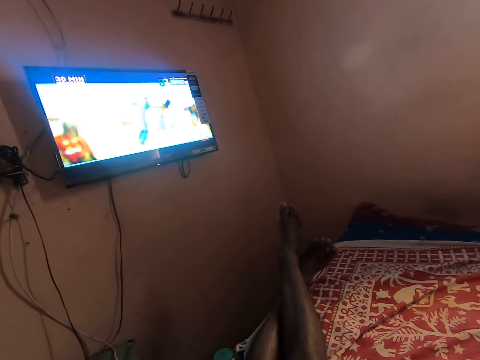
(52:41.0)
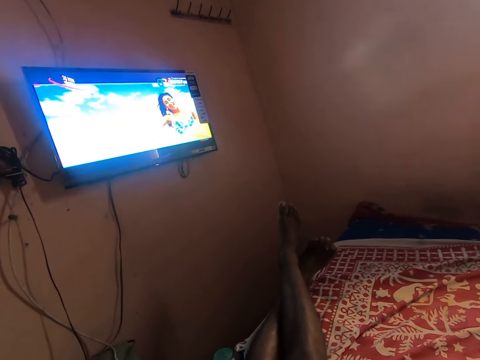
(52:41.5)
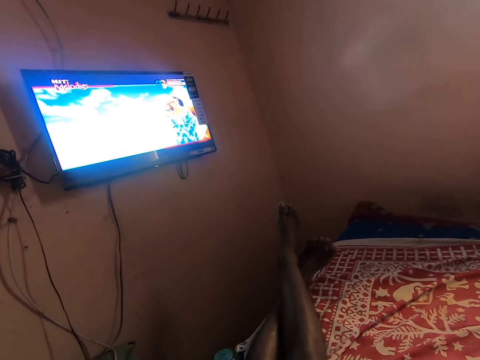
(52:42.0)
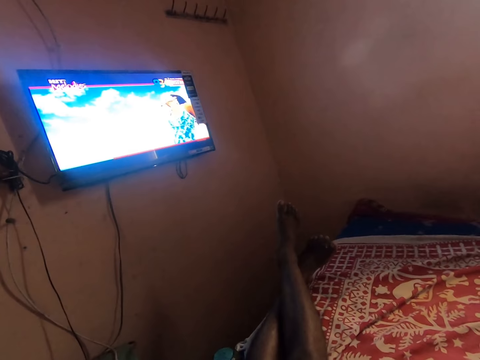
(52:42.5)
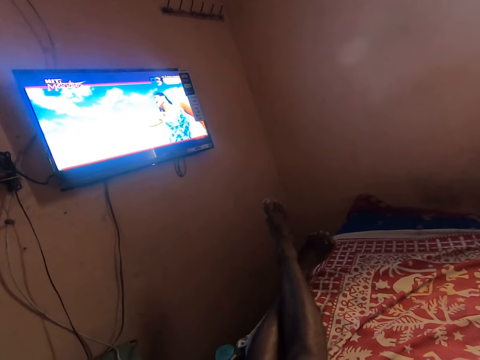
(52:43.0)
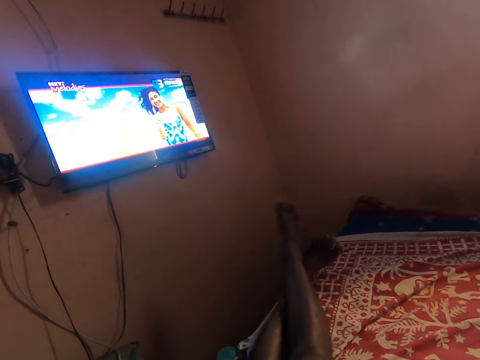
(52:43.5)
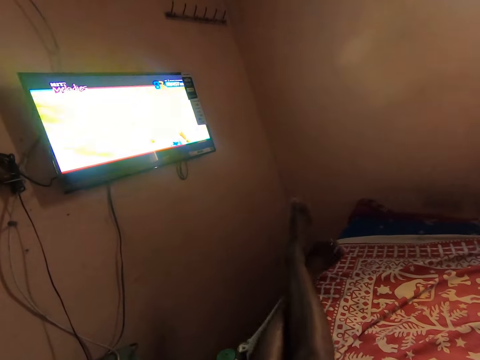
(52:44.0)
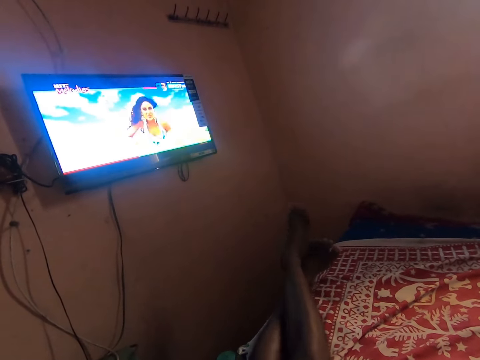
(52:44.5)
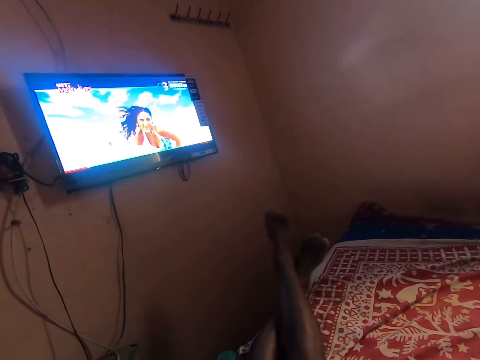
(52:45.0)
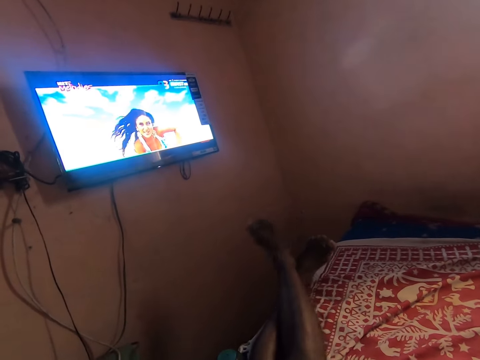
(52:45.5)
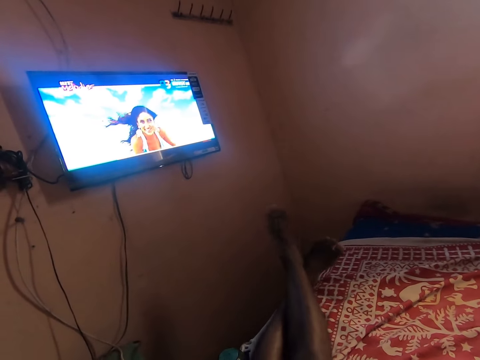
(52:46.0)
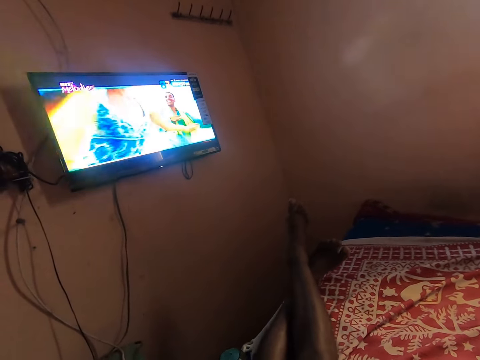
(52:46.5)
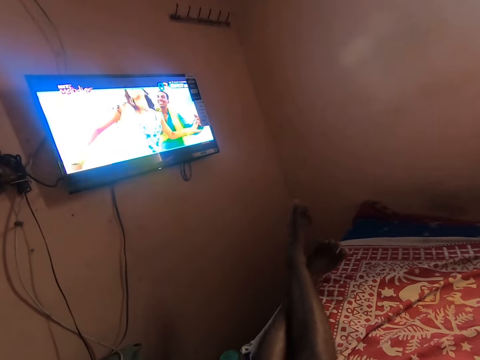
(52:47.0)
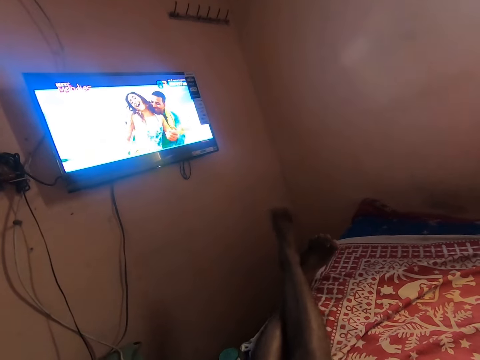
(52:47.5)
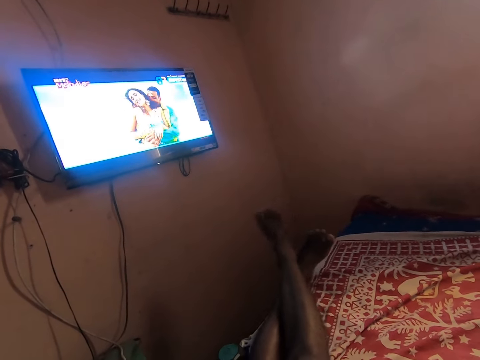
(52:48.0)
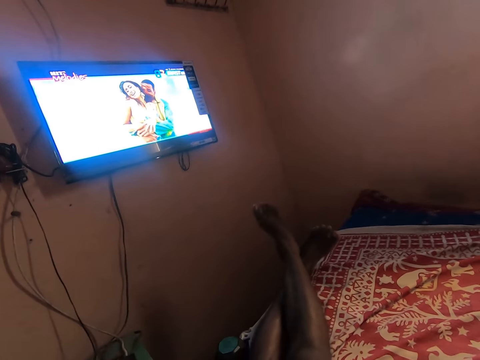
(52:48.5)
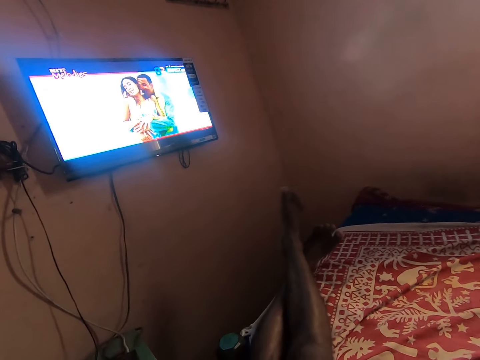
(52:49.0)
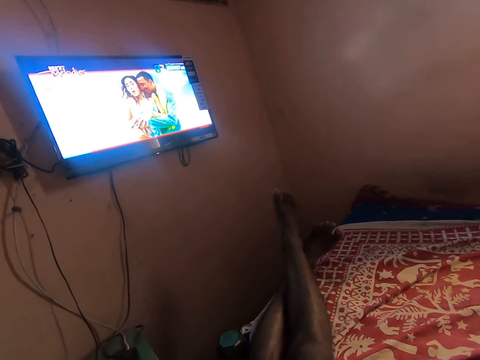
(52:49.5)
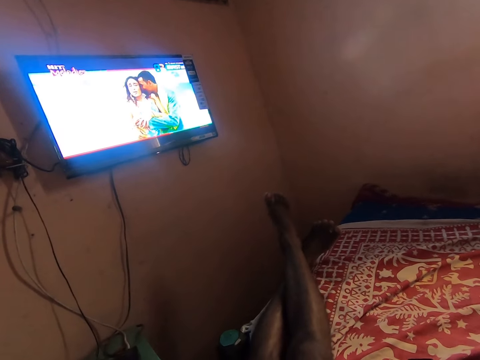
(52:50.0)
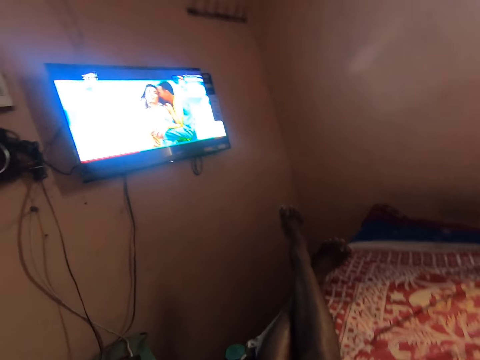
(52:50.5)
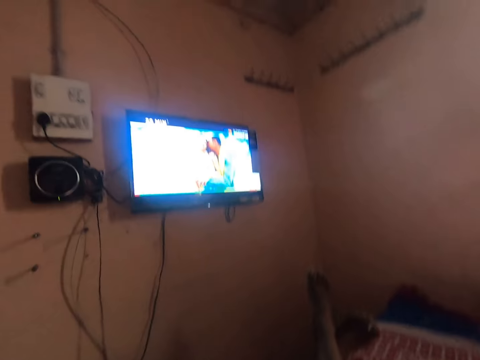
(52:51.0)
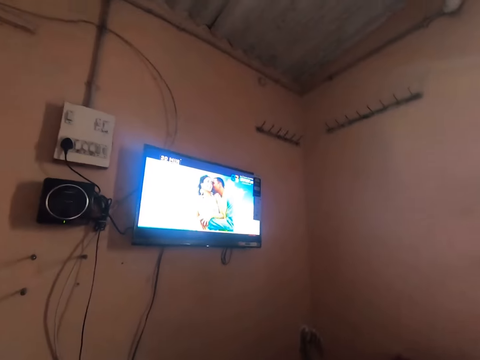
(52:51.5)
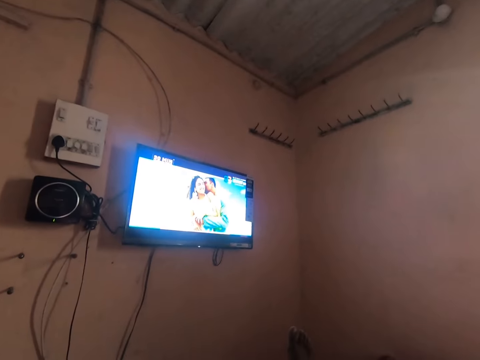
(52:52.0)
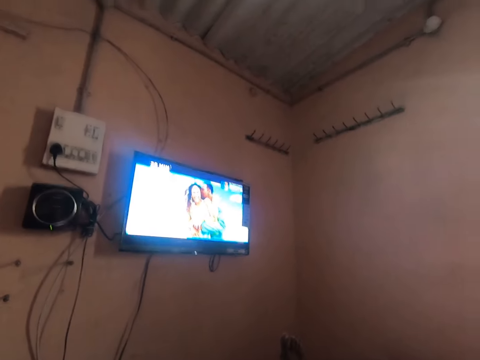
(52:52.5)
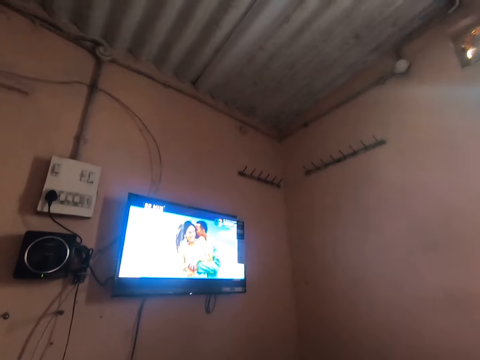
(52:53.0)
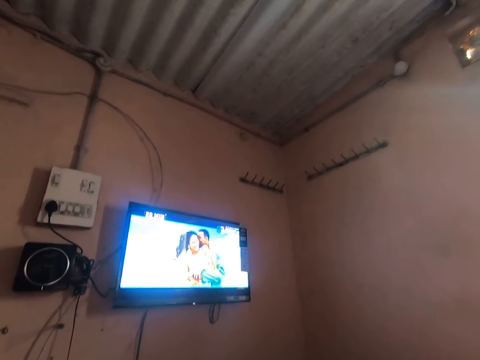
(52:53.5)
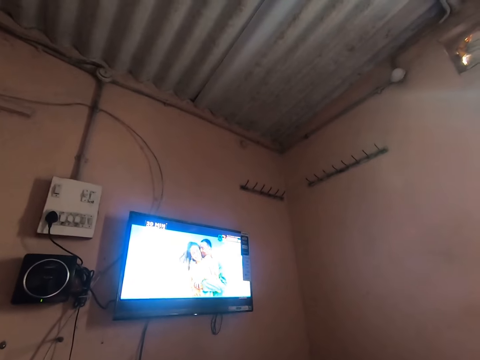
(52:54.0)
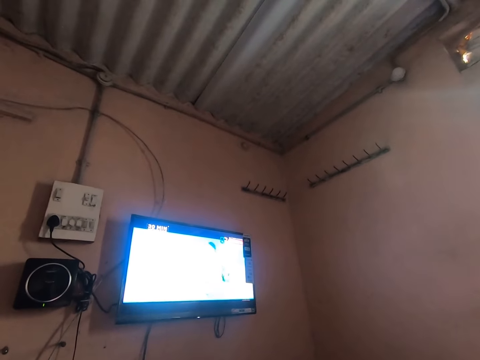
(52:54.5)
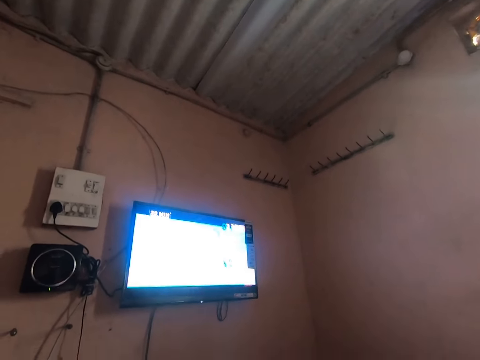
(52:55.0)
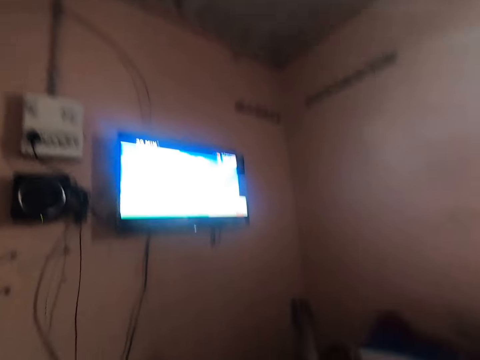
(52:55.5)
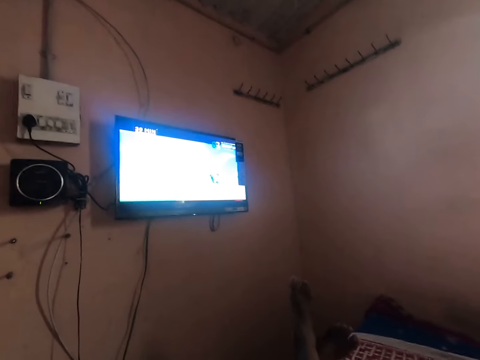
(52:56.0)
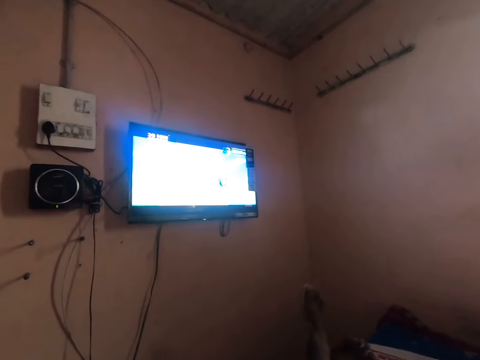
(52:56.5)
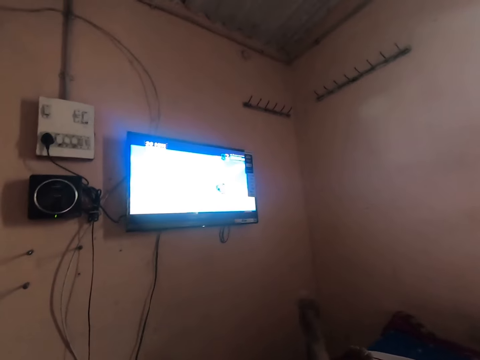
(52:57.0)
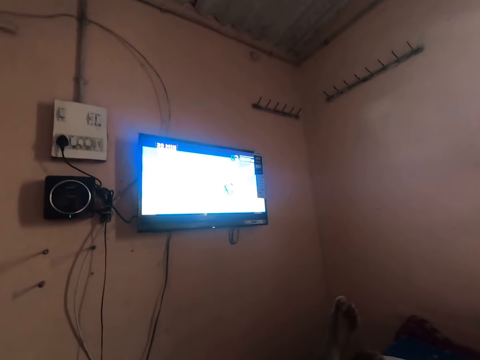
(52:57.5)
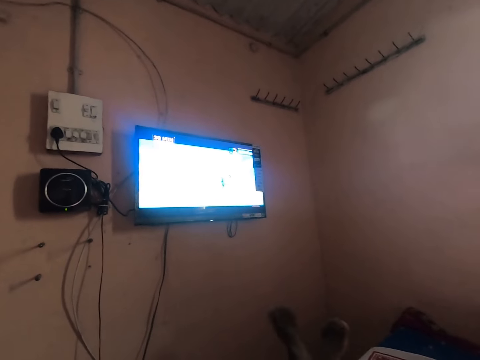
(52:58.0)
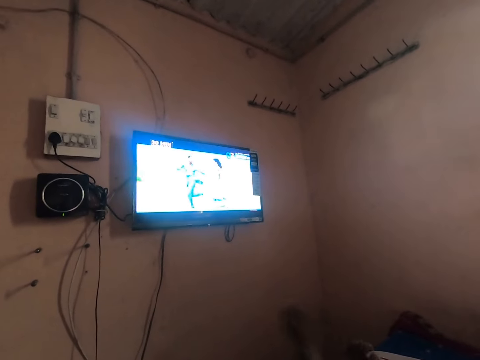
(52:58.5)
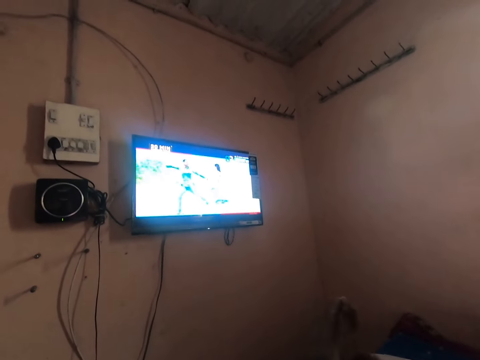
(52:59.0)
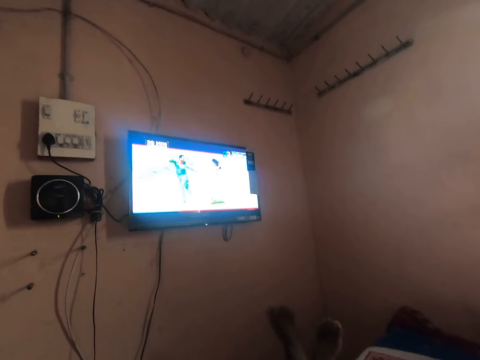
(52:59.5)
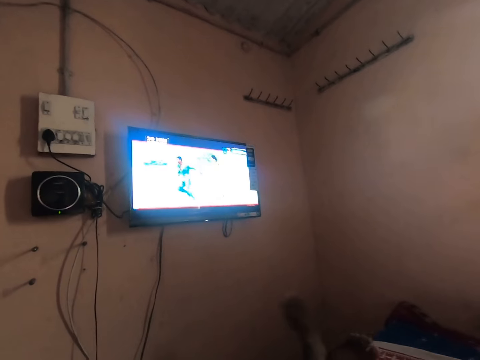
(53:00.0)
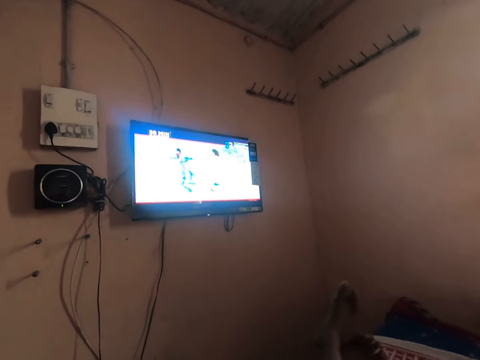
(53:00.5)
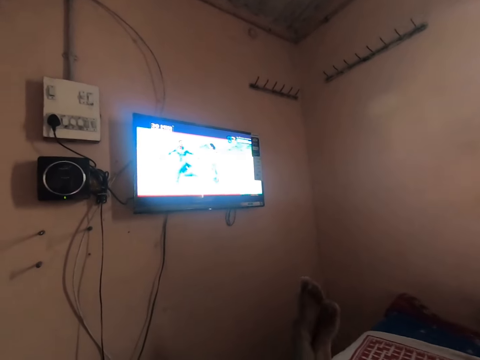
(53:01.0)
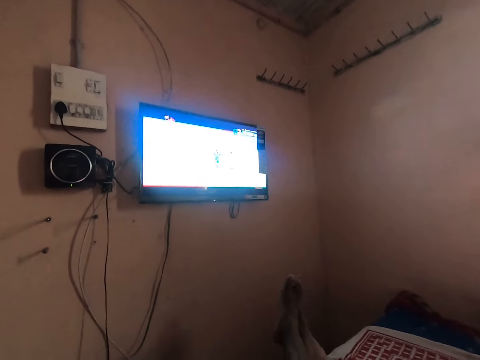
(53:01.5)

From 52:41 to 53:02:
The camera wearer shakes his legs. He shakes his legs again.

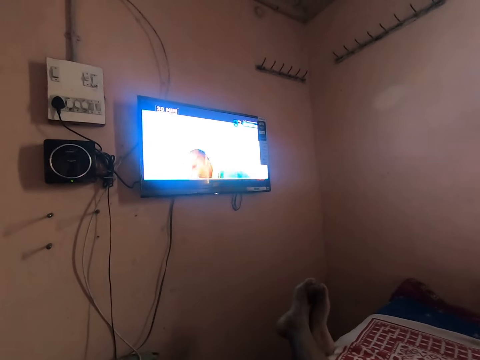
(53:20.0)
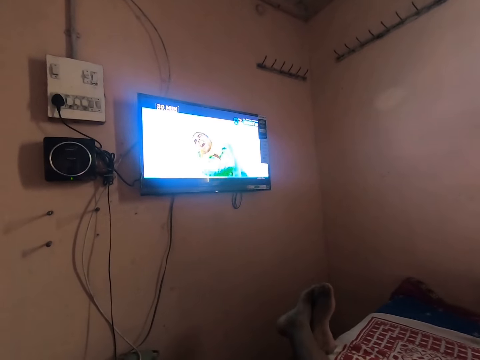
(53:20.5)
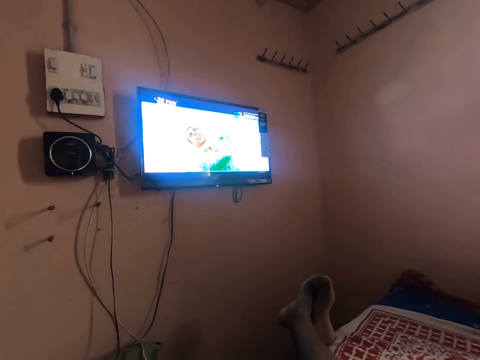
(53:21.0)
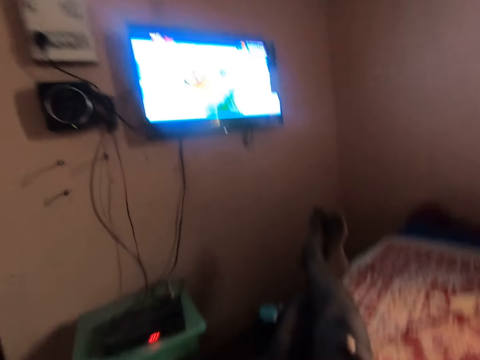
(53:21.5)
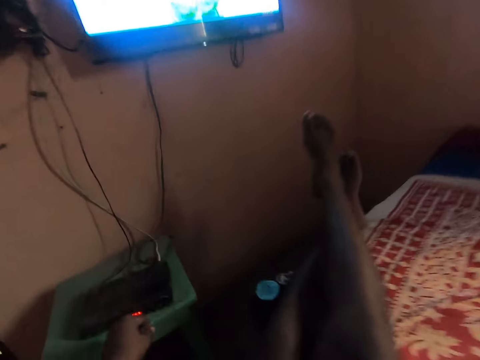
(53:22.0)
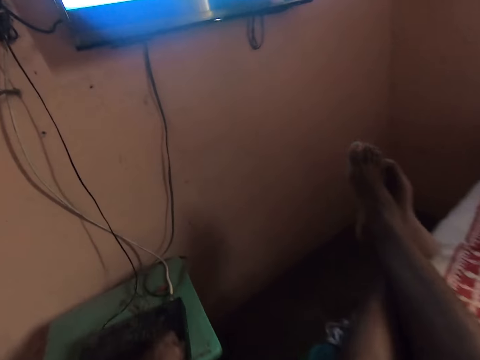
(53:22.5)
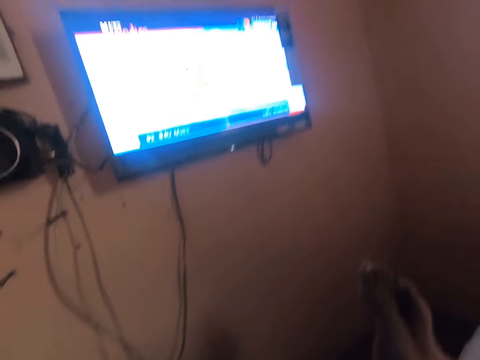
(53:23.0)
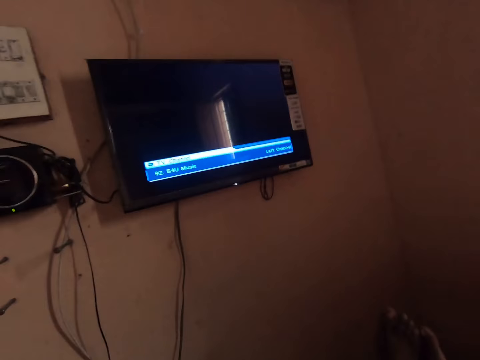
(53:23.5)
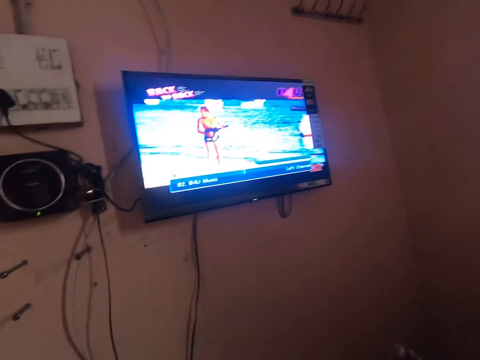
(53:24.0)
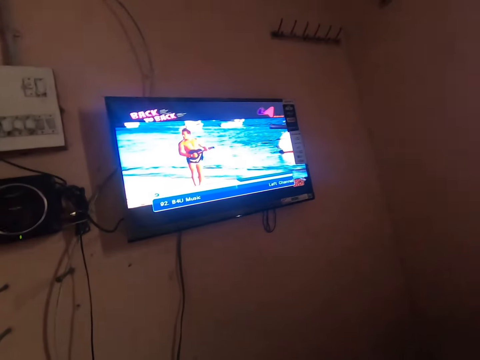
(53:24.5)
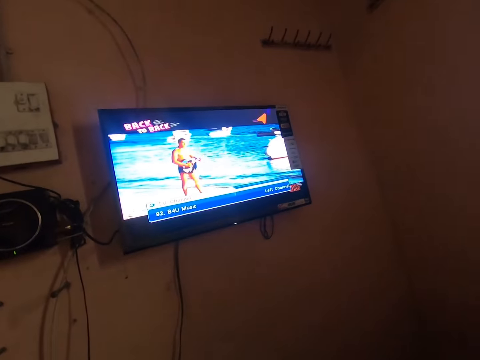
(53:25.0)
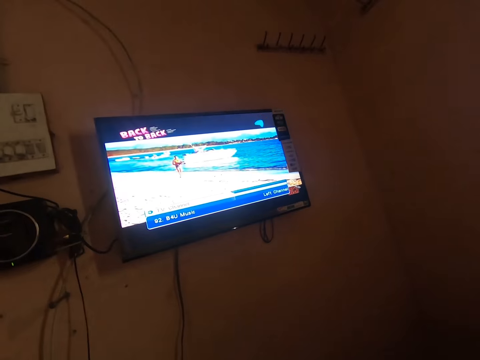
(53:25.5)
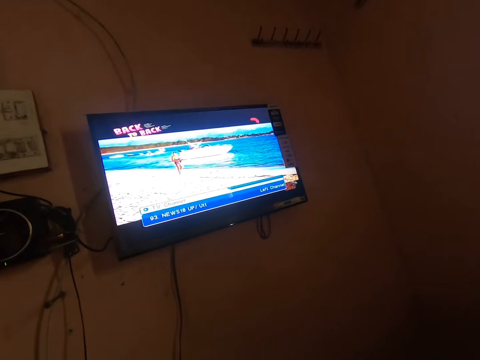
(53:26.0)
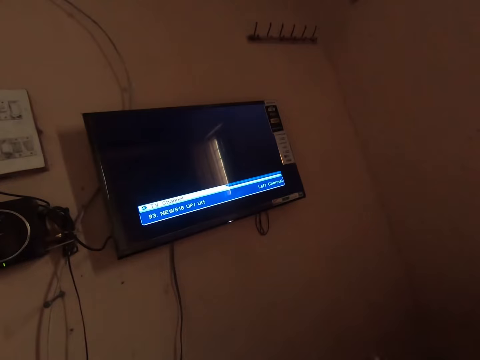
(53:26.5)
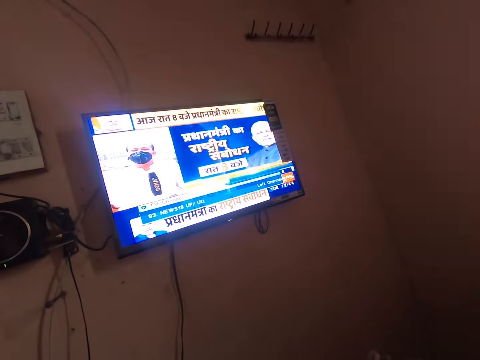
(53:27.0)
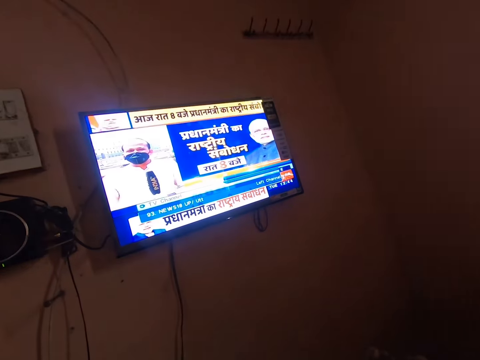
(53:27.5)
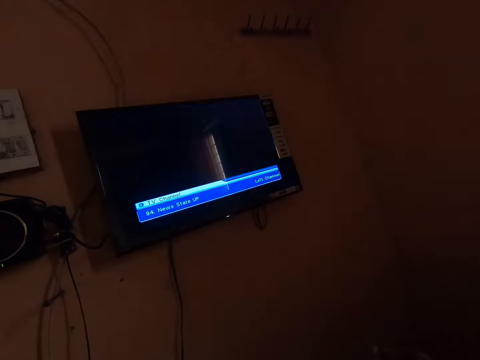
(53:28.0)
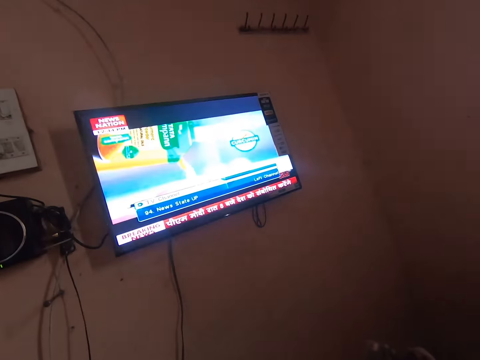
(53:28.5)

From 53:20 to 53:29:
The camera wearer presses the decoder on the stool with his left hand. He reaches out for the decoder. He watches the TV on a bed. He switches the channel. He switches the channel again.
